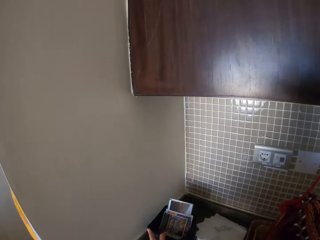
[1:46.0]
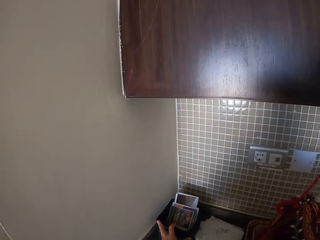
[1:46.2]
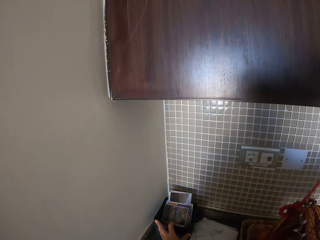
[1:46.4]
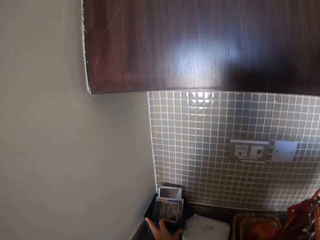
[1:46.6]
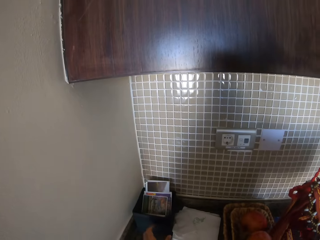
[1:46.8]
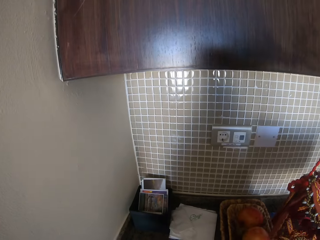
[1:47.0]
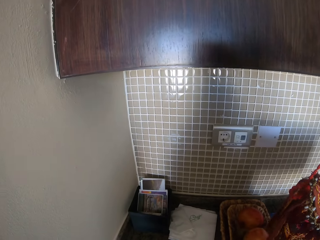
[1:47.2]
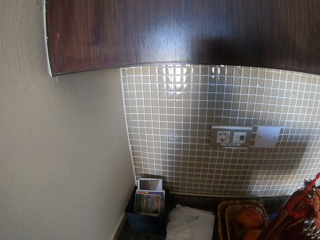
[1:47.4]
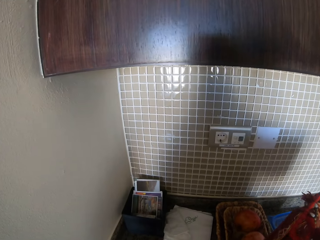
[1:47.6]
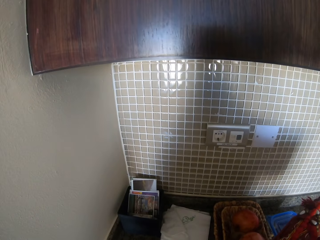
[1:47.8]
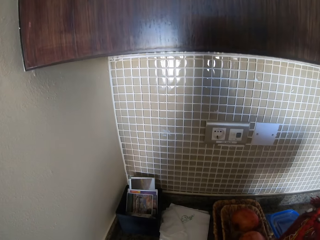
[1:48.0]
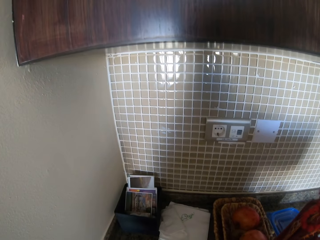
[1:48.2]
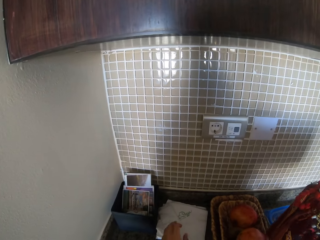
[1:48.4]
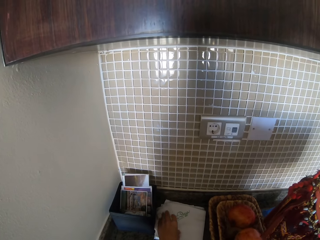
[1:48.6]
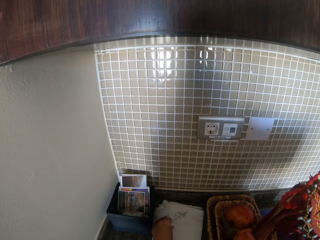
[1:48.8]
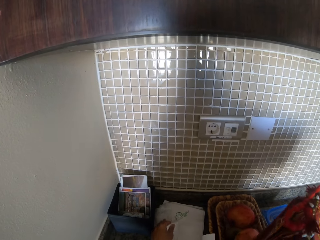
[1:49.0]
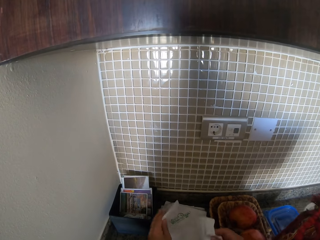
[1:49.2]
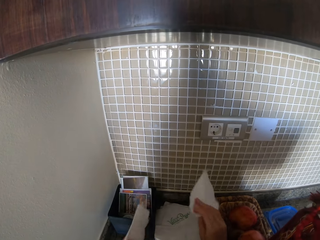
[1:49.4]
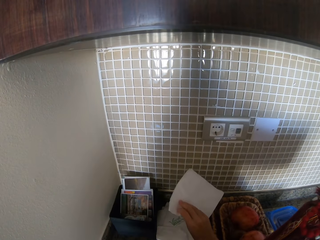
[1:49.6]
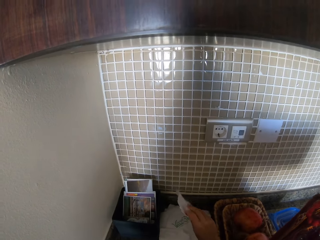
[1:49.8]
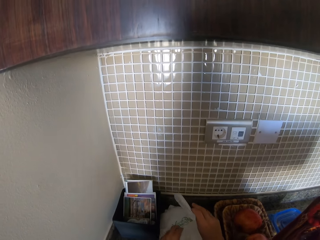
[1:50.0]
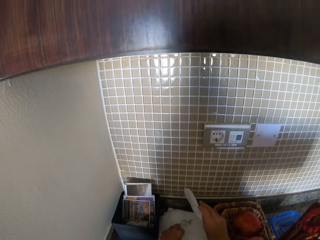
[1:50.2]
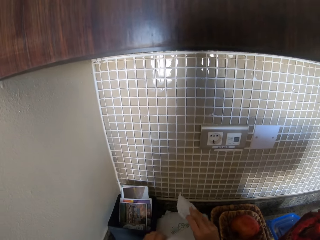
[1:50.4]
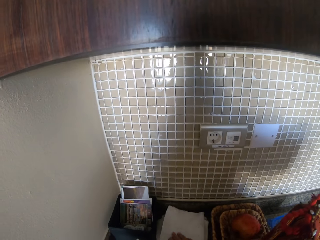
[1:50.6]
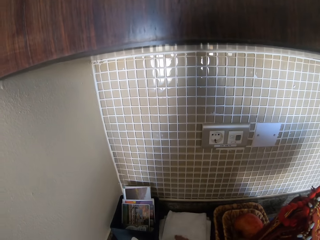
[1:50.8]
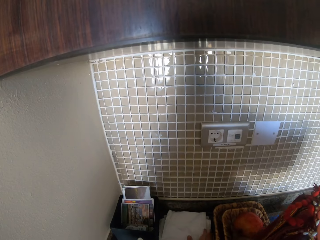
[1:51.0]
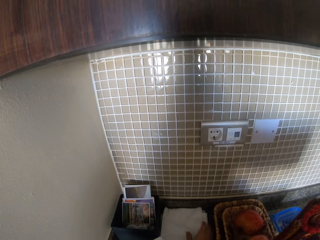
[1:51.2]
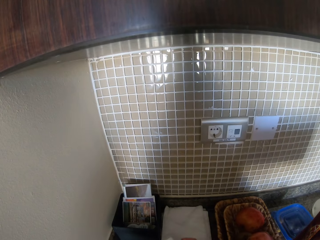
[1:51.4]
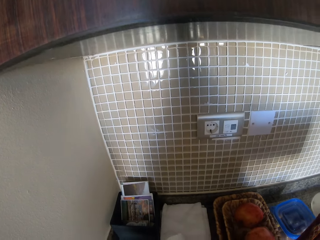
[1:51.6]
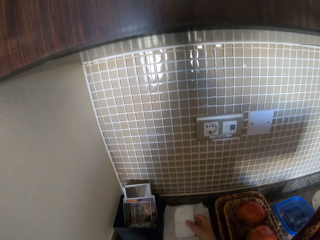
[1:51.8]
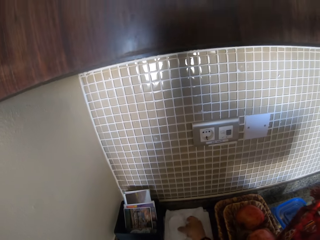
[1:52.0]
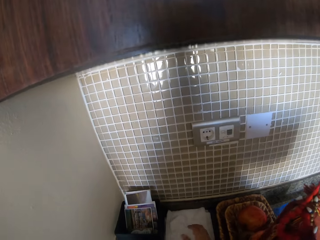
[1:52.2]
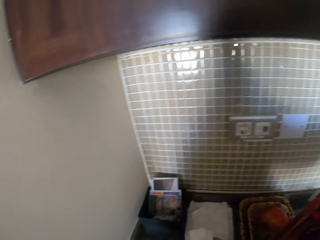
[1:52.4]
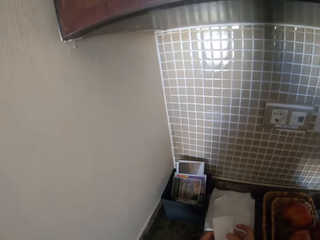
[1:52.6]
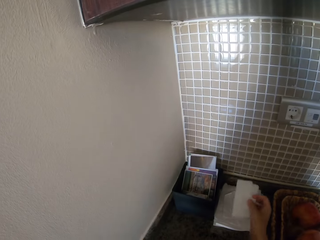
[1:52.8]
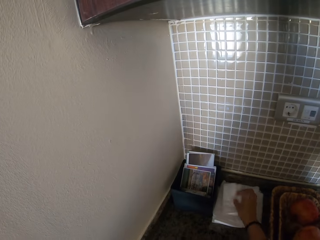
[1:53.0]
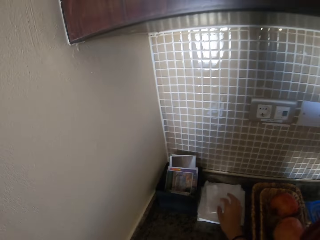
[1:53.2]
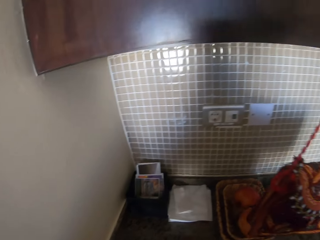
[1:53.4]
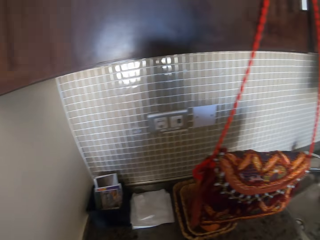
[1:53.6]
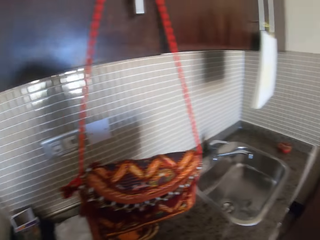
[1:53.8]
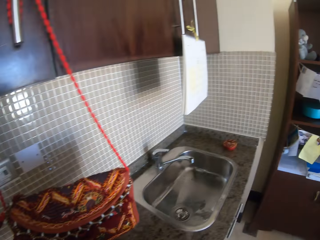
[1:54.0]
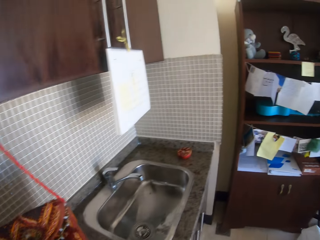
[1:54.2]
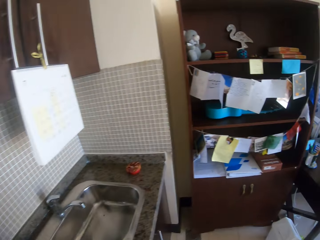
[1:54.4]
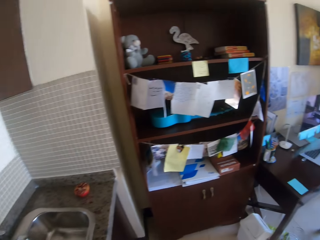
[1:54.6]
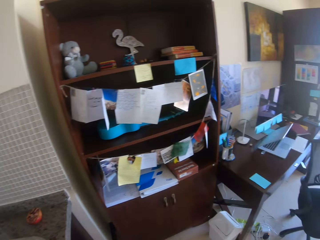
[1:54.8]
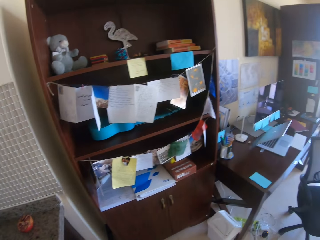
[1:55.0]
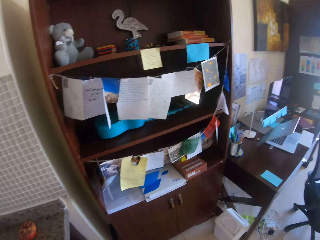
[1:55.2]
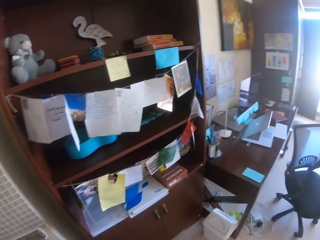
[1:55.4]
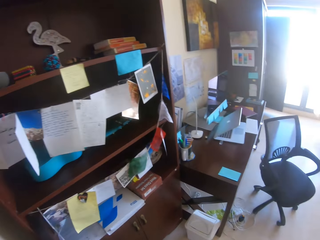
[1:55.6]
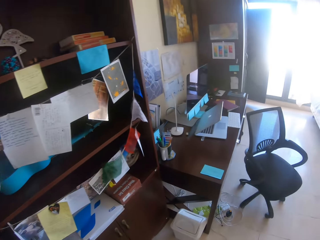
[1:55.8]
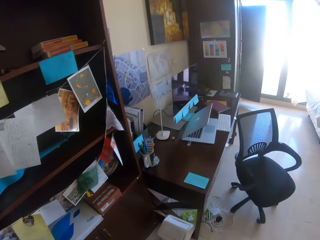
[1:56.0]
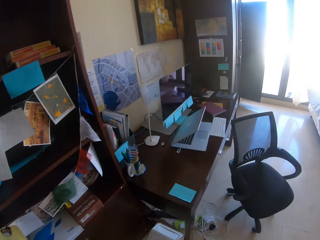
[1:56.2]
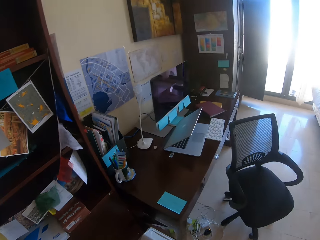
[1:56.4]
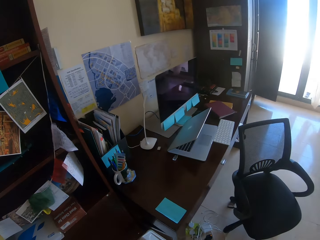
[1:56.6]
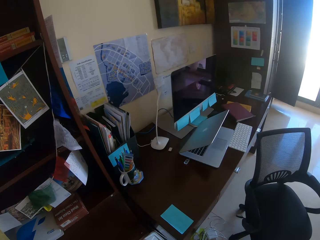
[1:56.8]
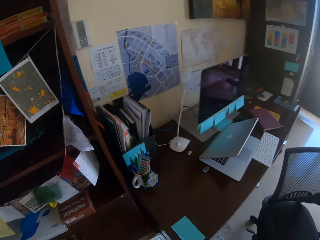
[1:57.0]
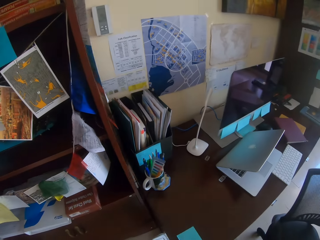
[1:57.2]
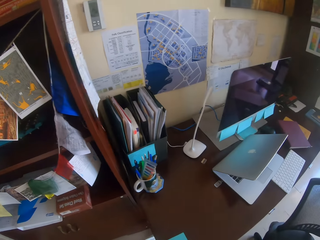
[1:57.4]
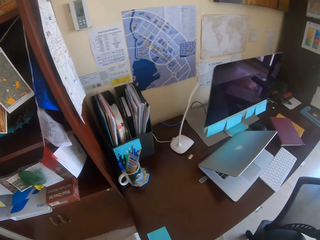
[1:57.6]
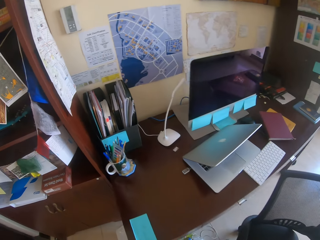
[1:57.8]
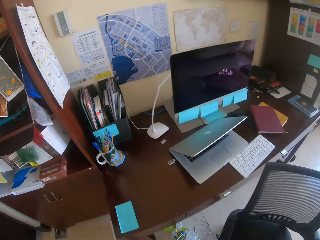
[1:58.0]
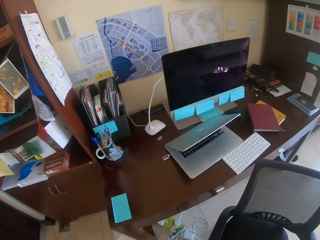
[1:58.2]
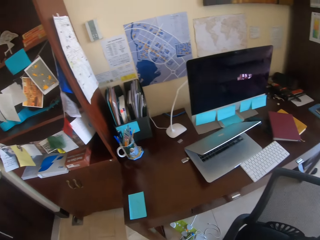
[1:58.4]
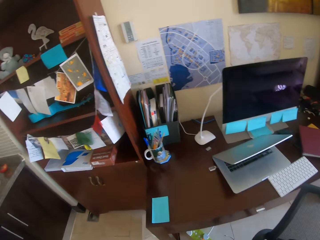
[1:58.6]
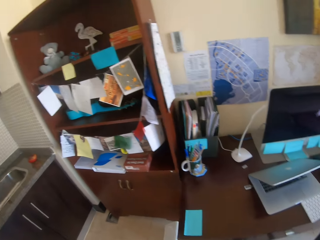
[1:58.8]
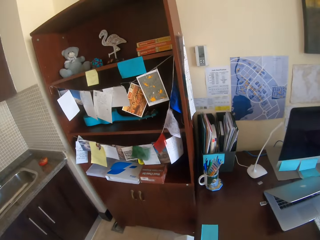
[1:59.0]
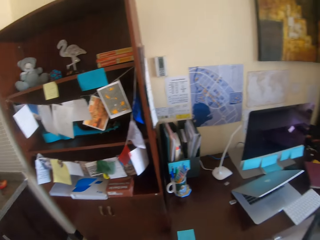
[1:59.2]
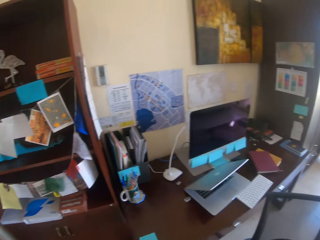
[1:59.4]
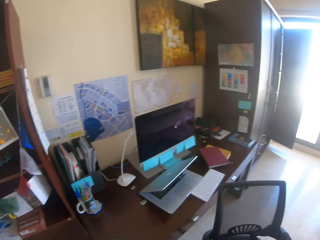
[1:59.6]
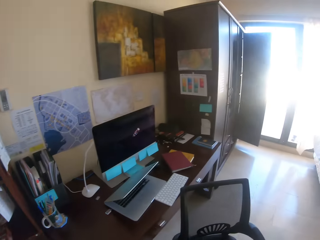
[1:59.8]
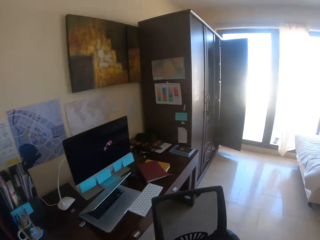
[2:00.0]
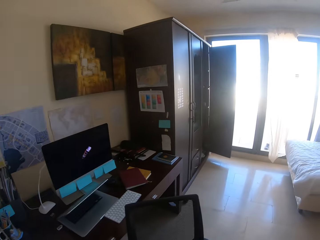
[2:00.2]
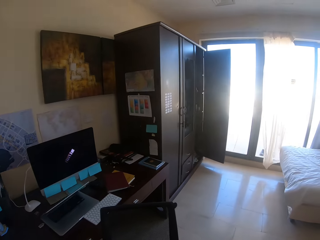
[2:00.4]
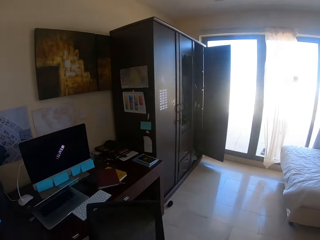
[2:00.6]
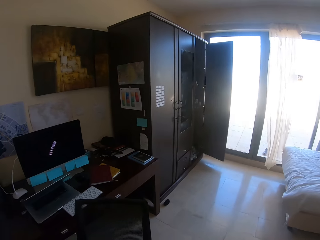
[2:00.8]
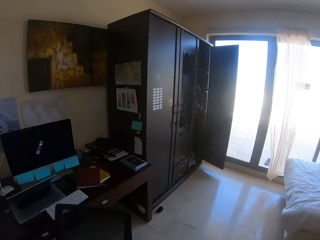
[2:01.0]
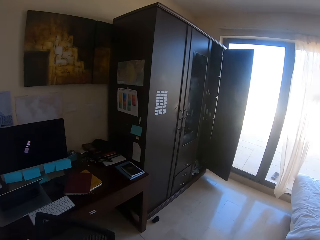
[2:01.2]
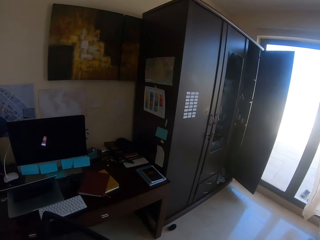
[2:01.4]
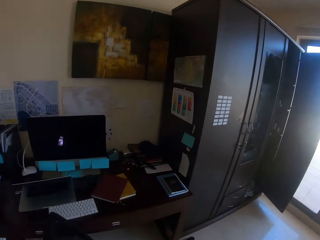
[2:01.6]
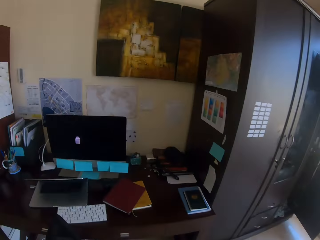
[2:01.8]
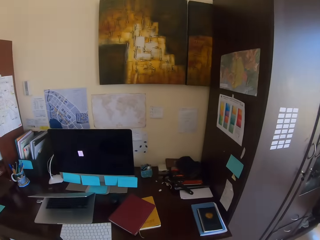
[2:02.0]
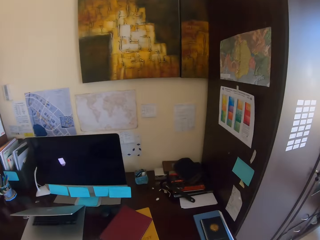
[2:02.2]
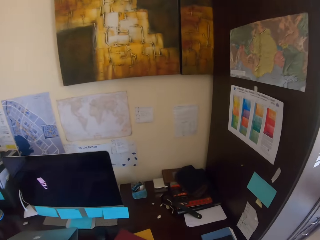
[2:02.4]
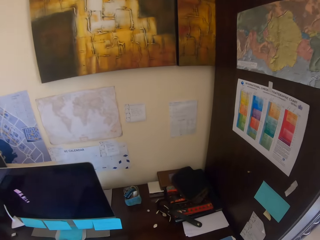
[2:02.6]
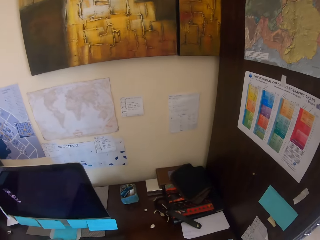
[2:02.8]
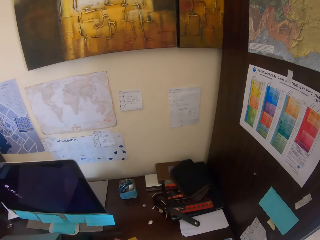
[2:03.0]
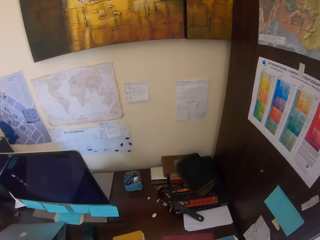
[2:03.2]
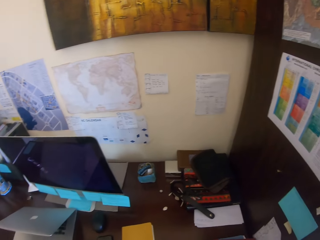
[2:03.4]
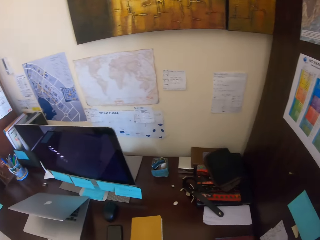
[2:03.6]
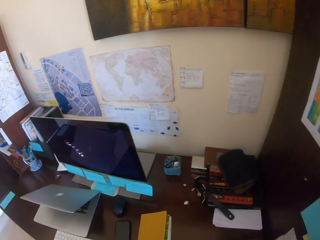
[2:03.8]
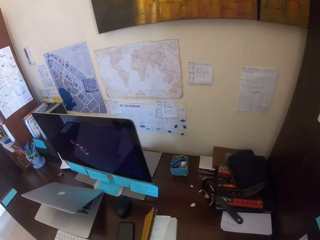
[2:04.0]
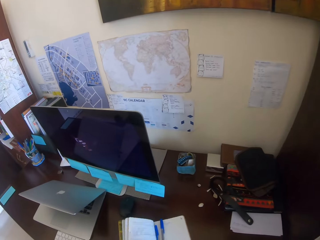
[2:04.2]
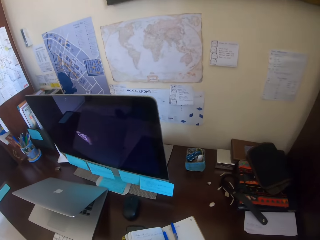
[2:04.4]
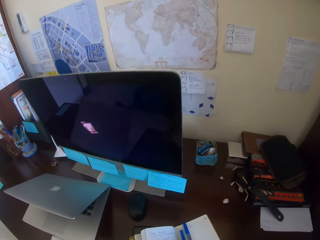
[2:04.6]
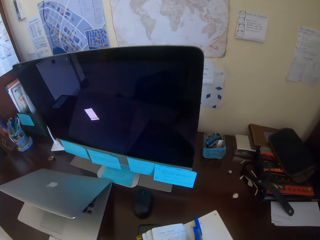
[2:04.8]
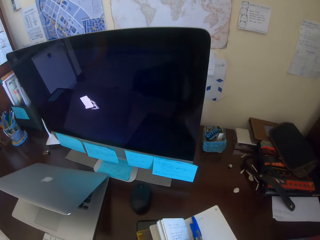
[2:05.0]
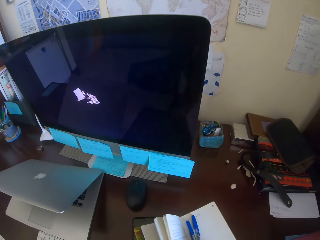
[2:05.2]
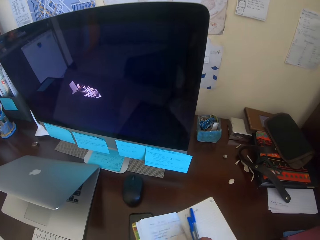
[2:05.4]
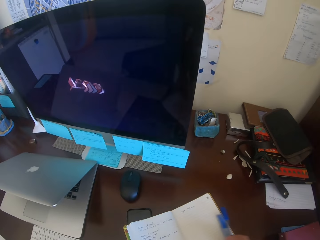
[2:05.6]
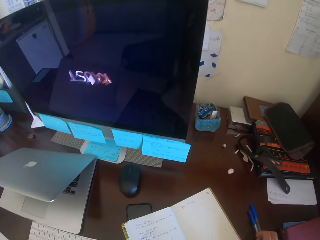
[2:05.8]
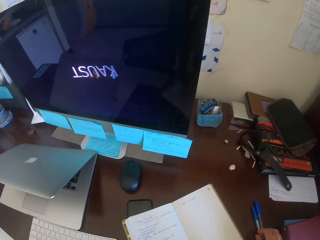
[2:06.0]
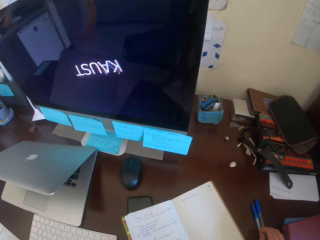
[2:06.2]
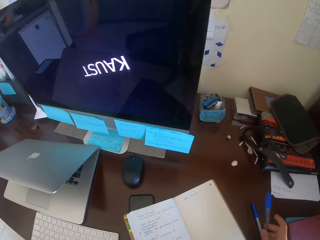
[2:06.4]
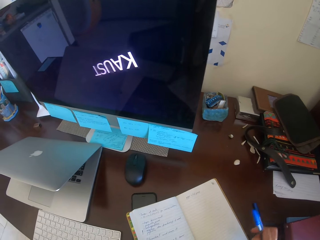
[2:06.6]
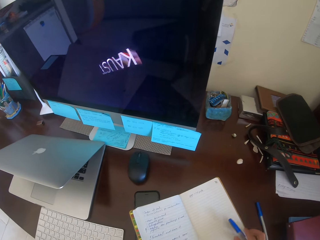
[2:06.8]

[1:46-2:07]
The camera wearer moves the container. They pick up a serviette and put the serviette on the table. They walk around. They open a notebook. They put the pen aside.
